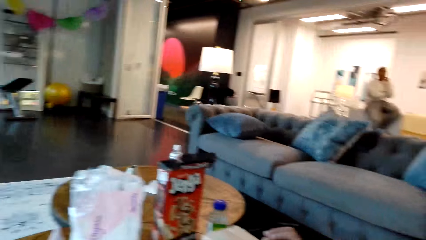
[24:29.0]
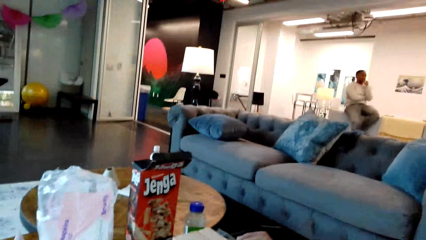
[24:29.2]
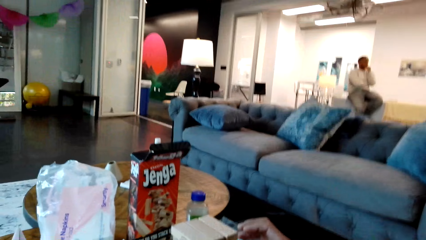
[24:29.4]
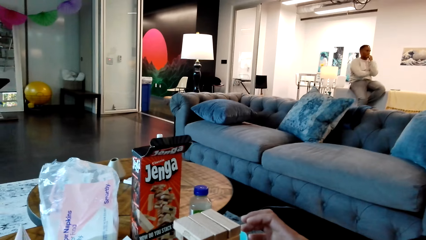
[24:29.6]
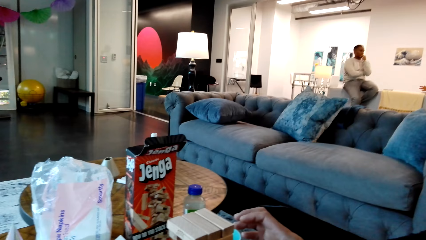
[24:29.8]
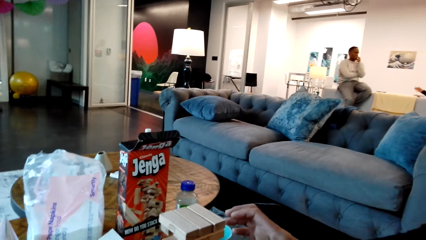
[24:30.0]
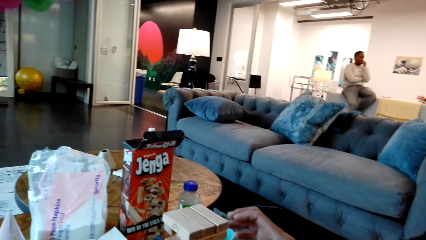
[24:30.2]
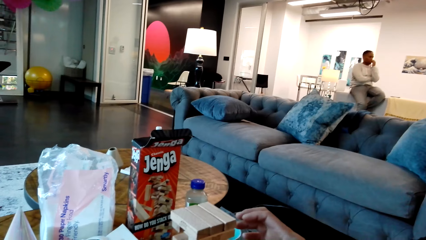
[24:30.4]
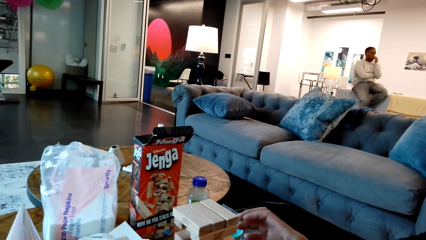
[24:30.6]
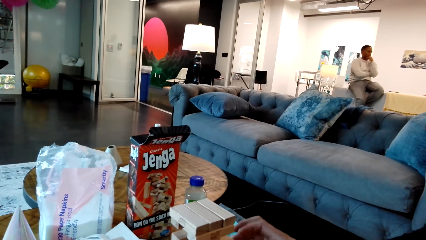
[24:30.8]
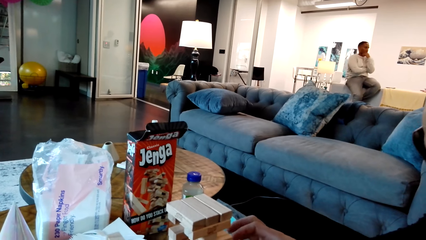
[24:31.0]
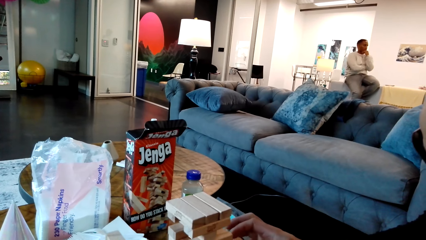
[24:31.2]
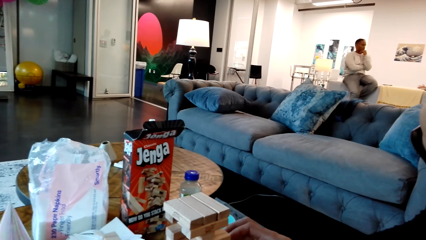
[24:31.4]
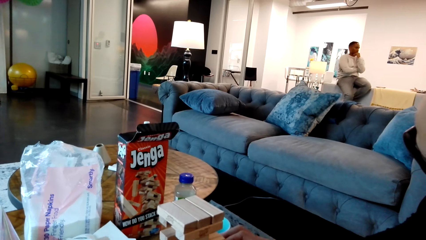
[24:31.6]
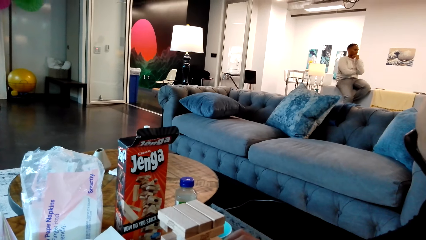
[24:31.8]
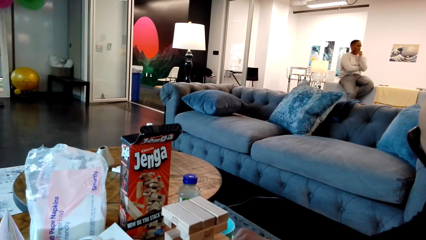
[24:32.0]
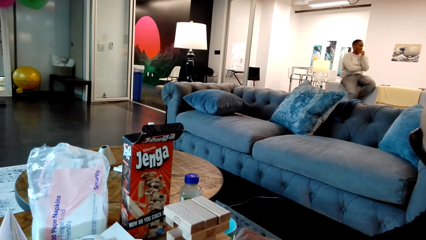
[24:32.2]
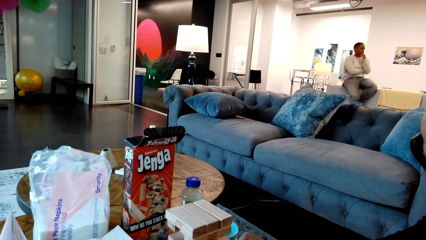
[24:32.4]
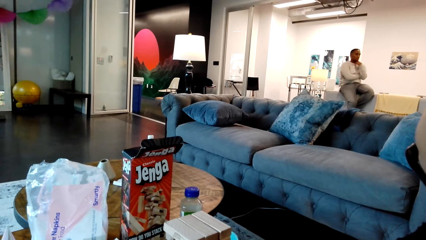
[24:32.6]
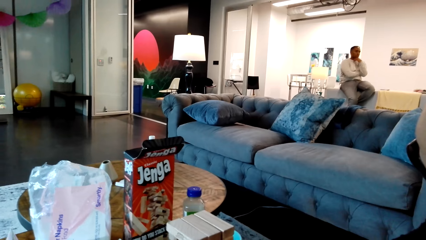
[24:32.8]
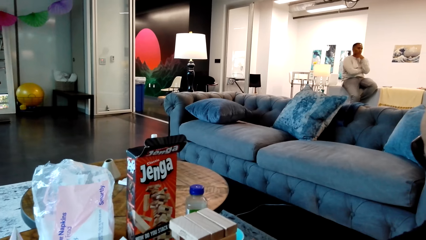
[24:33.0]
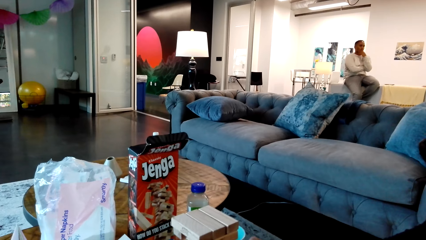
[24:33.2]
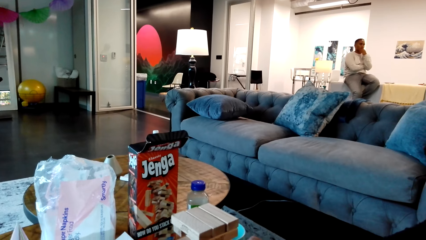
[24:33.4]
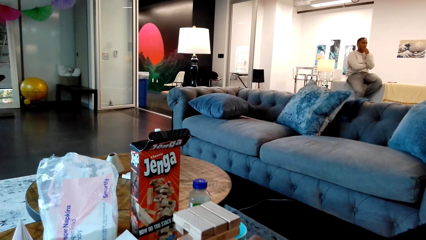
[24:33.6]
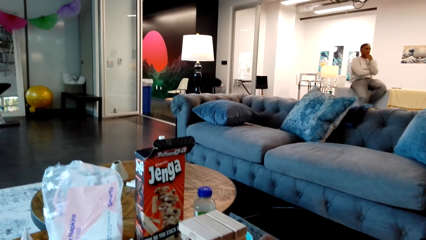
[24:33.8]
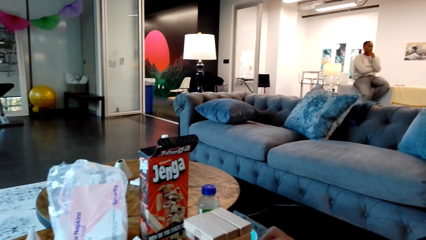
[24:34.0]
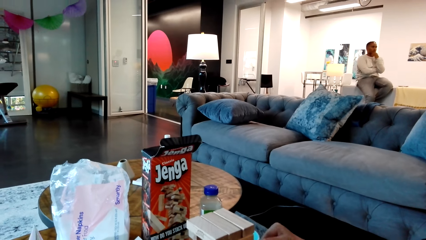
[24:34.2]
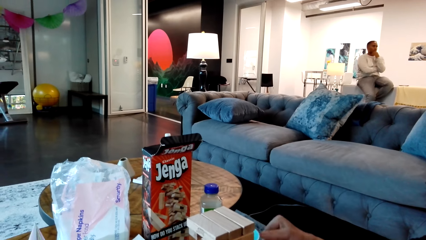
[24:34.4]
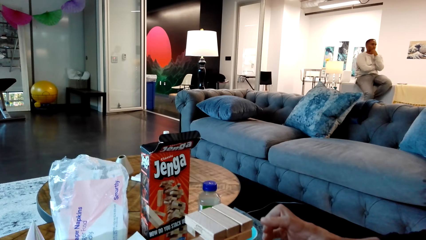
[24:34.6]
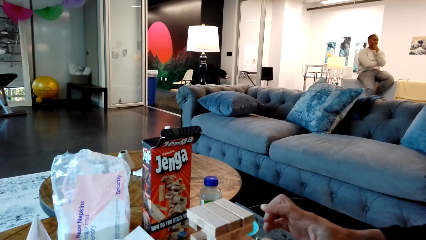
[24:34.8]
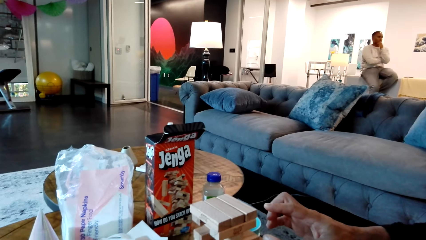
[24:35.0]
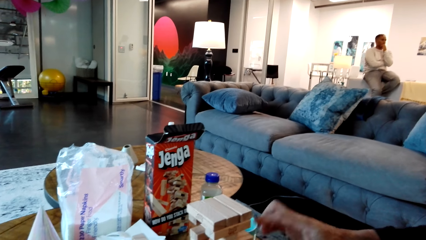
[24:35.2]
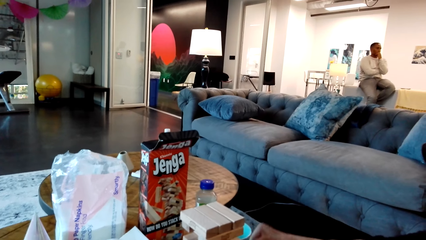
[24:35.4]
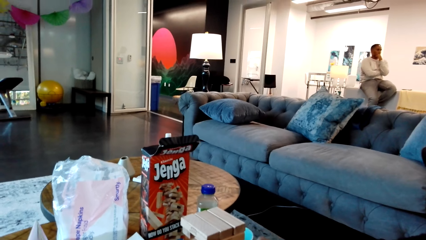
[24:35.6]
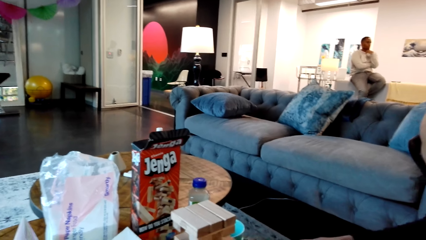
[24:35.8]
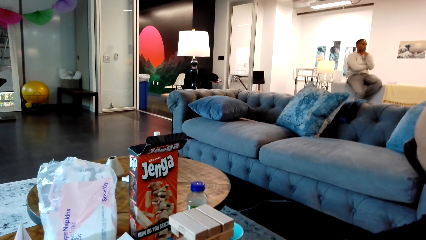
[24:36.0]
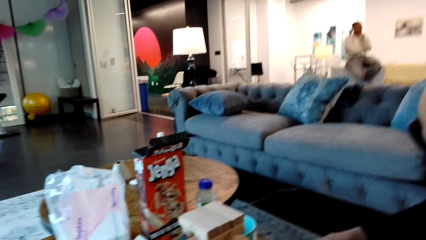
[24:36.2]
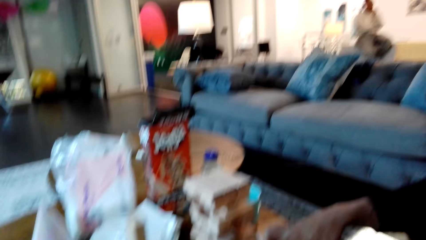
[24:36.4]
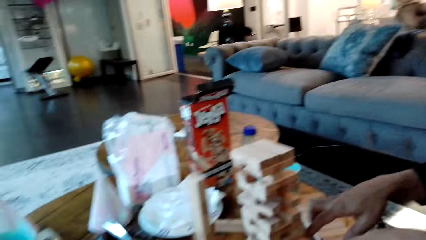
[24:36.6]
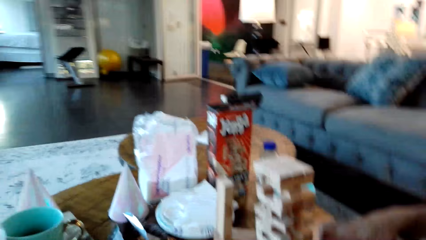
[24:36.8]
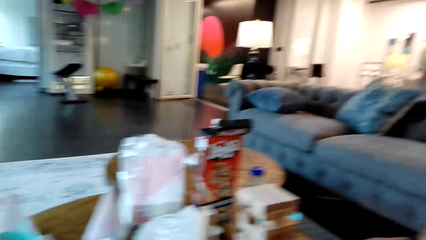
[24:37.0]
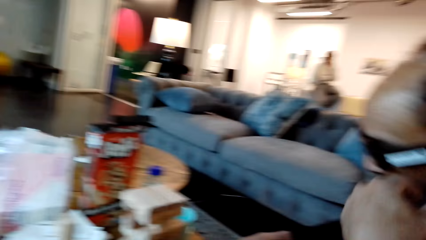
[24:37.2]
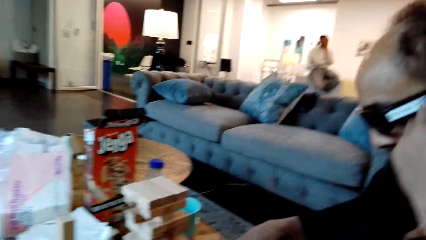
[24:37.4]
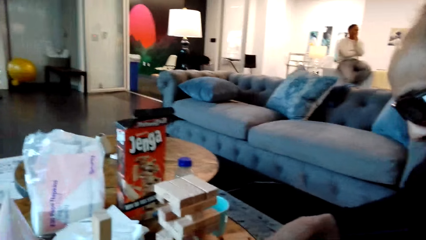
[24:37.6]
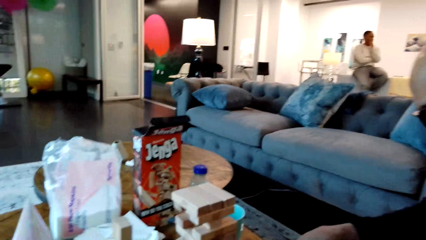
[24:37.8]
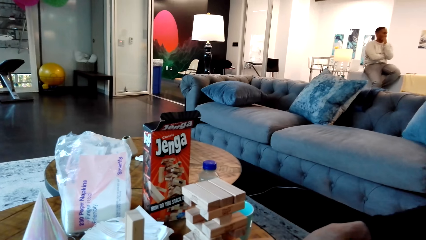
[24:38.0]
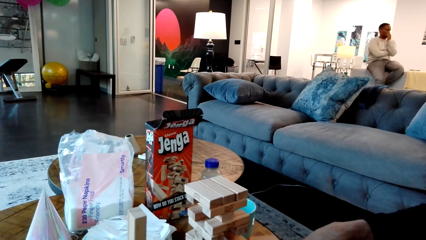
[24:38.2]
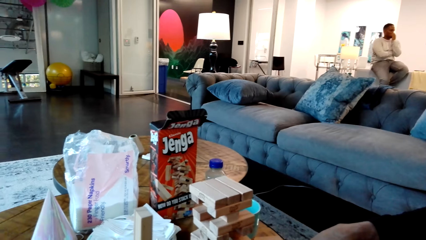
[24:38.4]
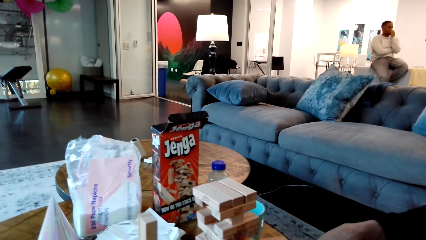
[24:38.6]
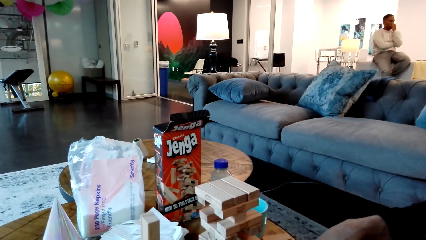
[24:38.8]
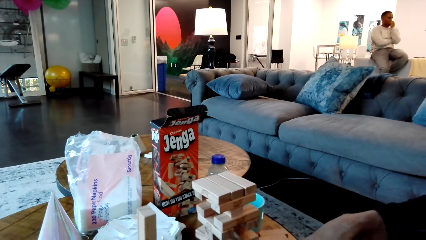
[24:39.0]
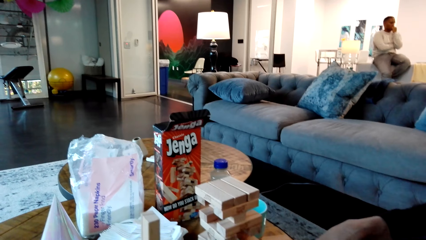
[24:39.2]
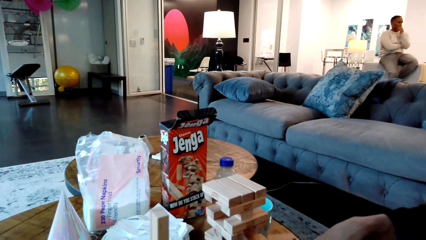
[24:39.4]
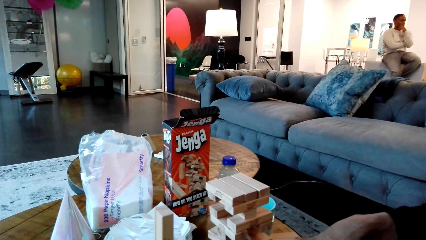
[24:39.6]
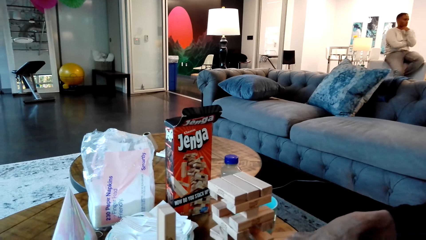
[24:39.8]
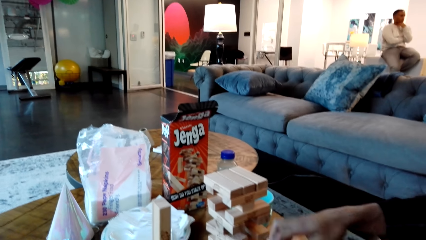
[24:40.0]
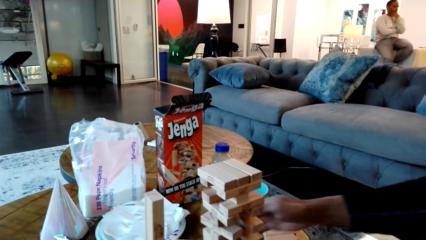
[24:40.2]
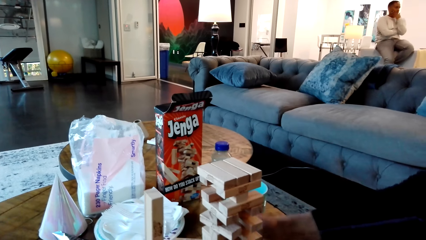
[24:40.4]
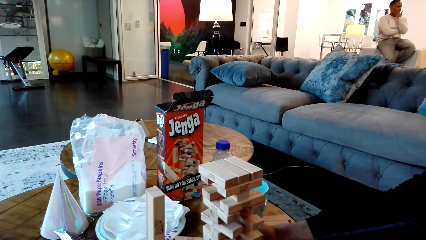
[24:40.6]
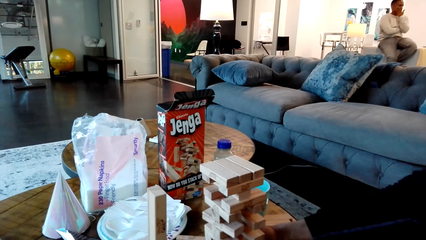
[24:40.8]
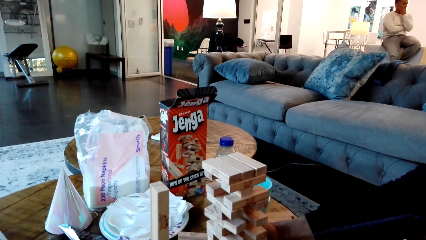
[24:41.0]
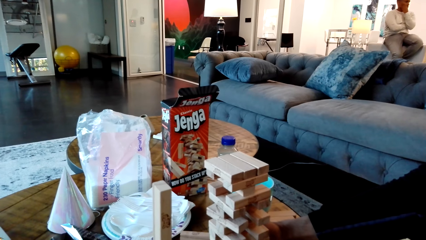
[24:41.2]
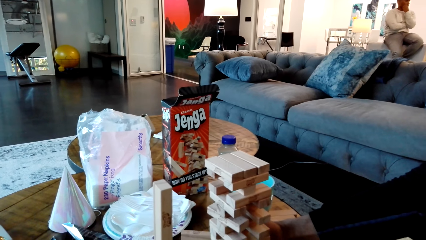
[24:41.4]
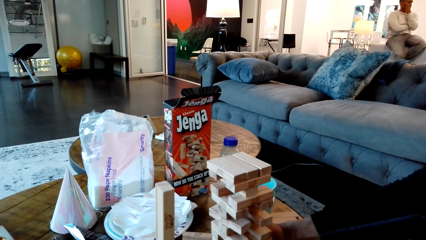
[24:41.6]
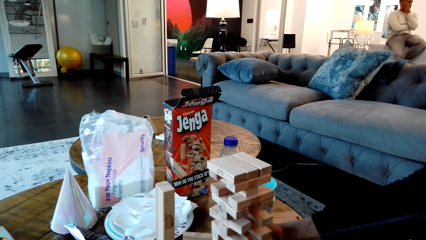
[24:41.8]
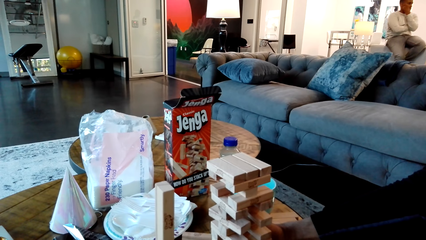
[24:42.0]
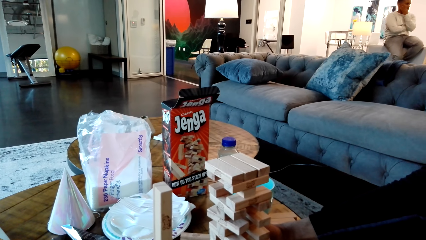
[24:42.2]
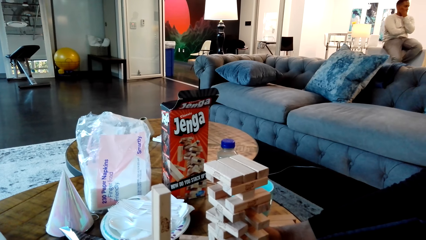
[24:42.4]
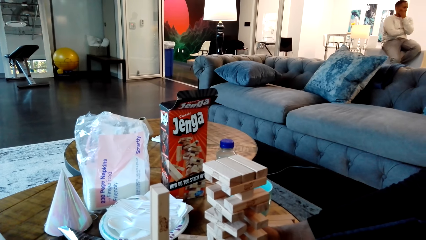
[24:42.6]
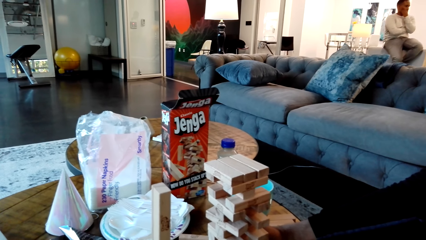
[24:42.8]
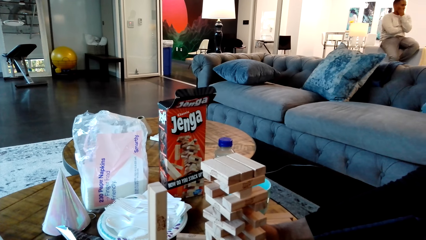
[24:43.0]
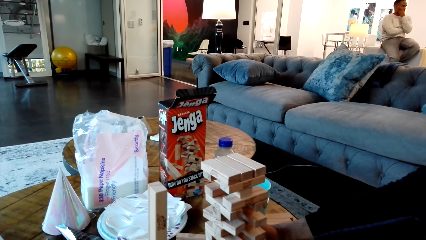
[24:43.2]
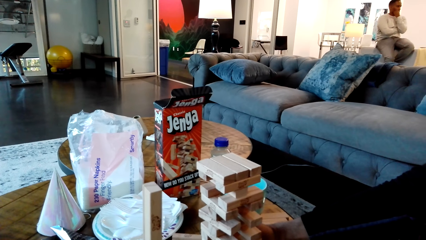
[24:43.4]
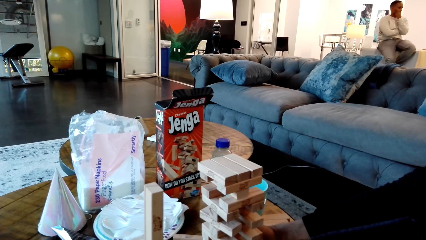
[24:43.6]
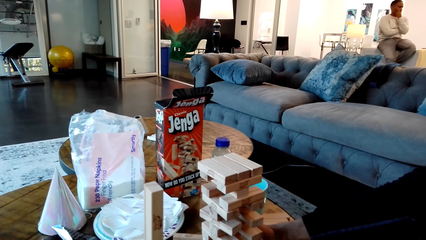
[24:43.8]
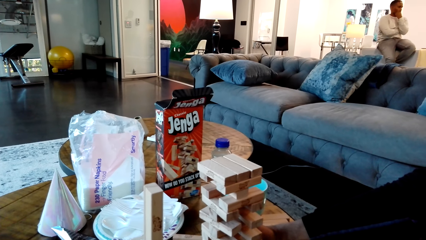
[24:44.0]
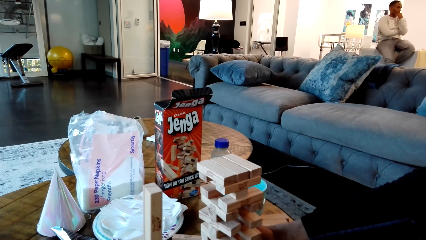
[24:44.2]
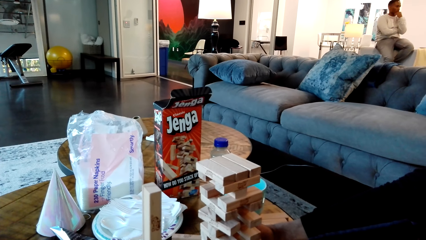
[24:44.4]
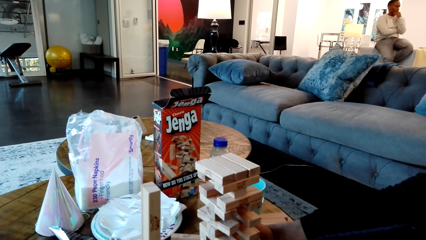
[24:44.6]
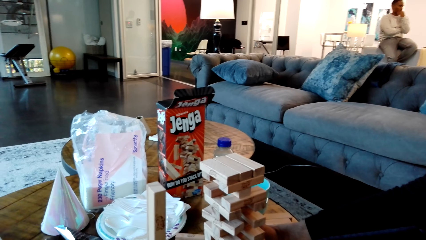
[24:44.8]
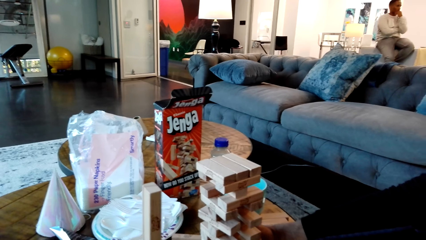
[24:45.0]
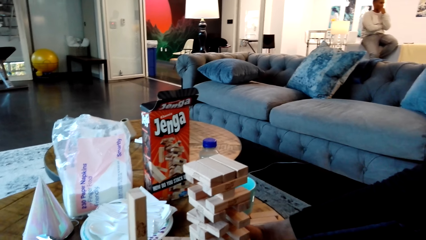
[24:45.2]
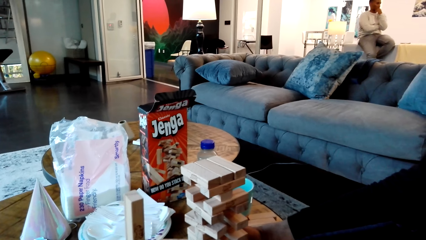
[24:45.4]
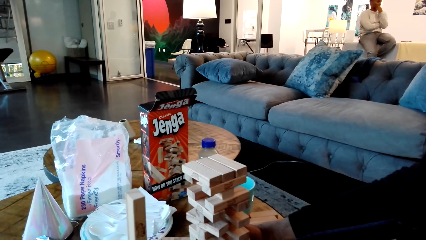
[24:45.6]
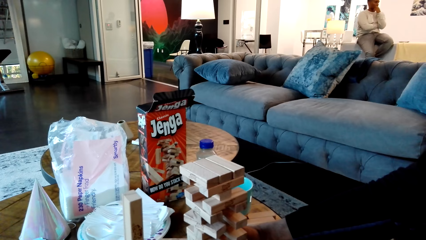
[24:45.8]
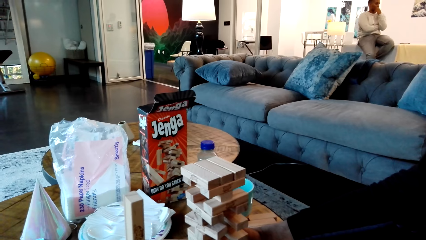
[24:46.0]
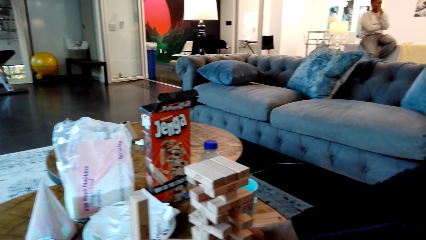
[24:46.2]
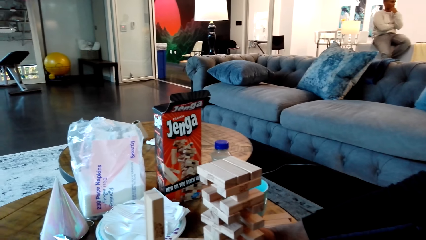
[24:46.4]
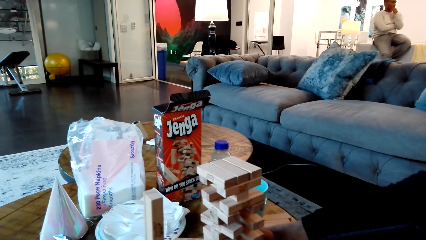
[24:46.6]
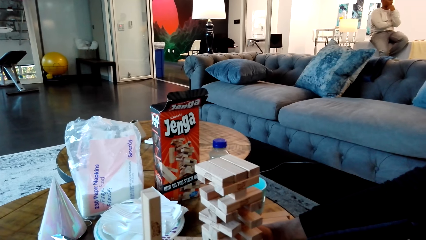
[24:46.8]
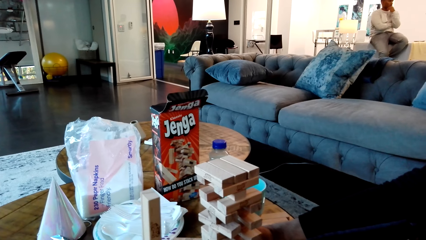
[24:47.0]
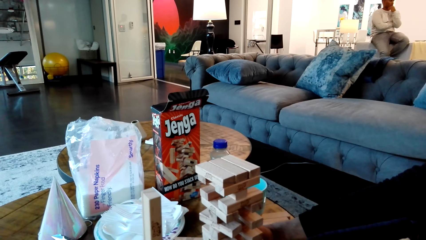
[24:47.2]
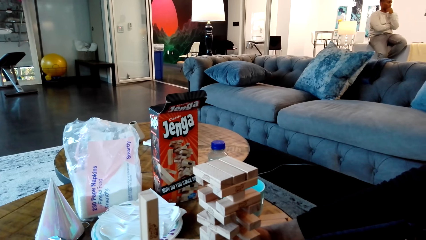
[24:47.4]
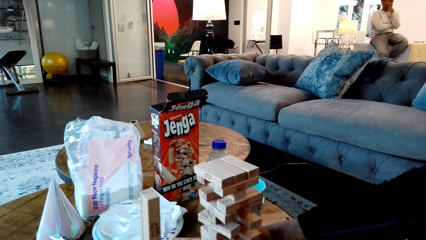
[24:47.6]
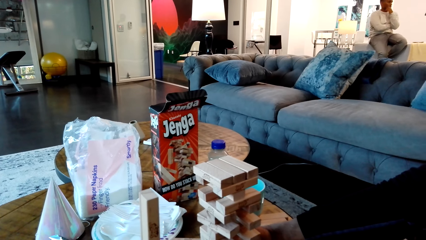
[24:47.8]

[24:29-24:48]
A man moves his hand, lifts his hand and holds the bricks.
